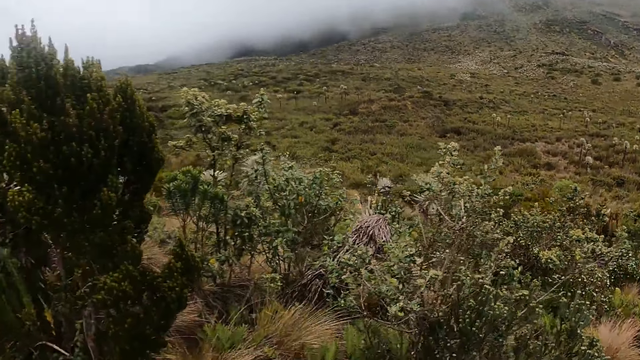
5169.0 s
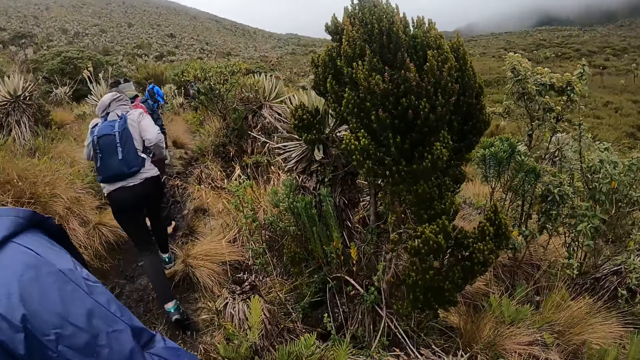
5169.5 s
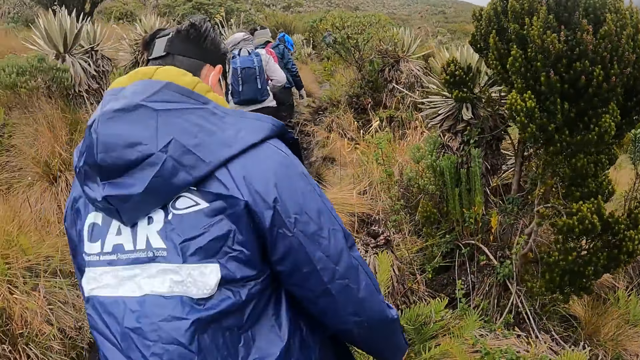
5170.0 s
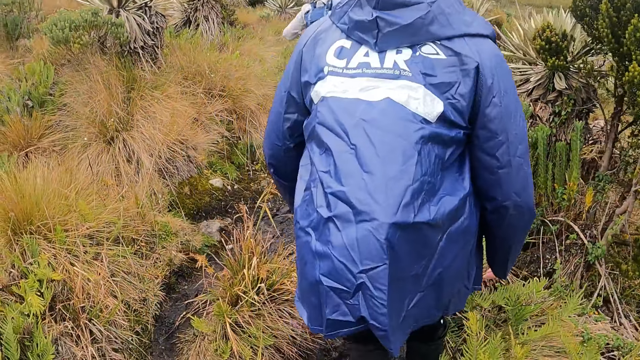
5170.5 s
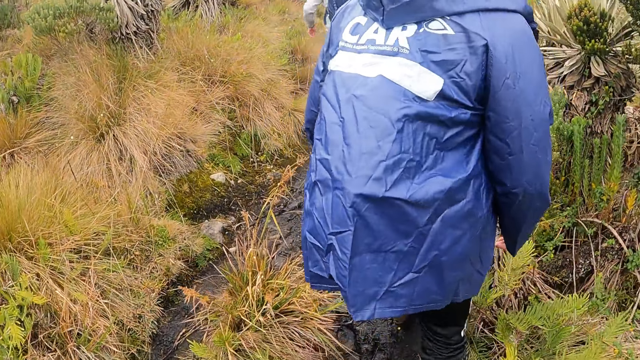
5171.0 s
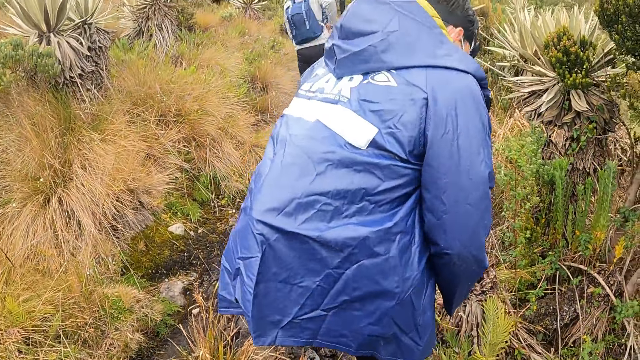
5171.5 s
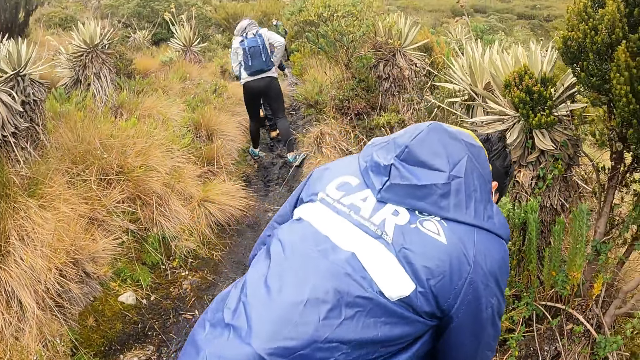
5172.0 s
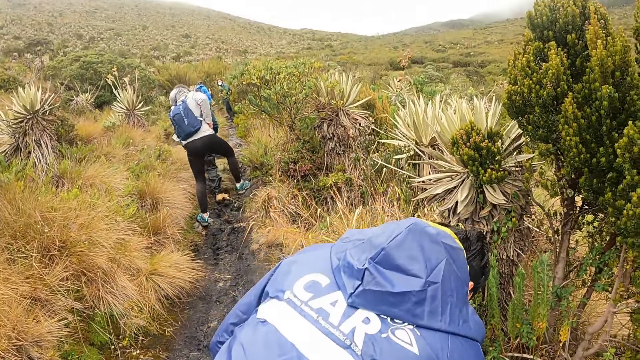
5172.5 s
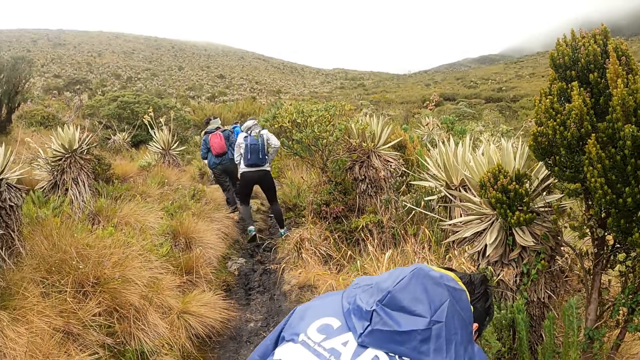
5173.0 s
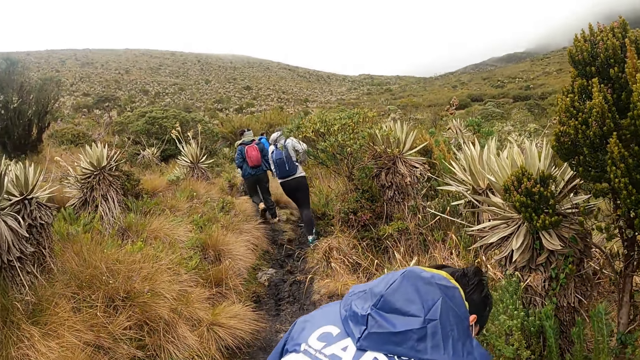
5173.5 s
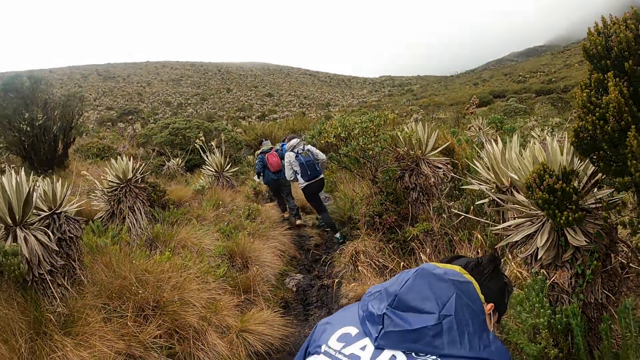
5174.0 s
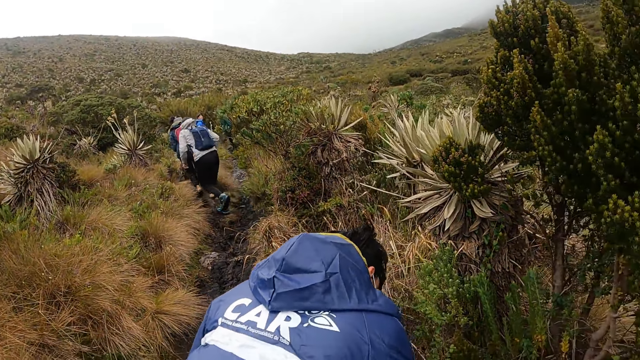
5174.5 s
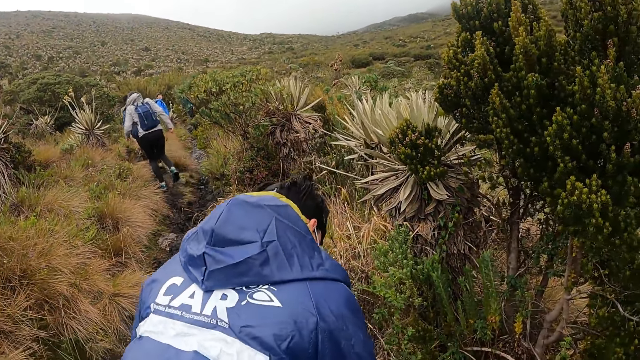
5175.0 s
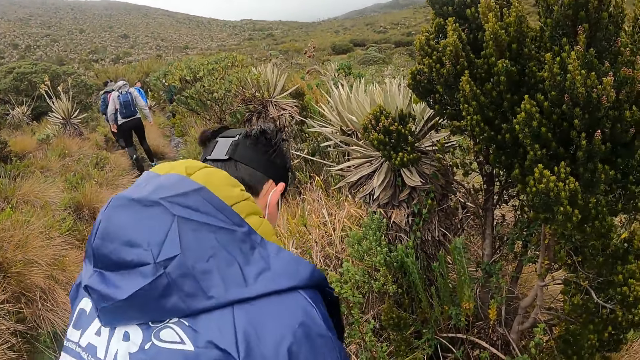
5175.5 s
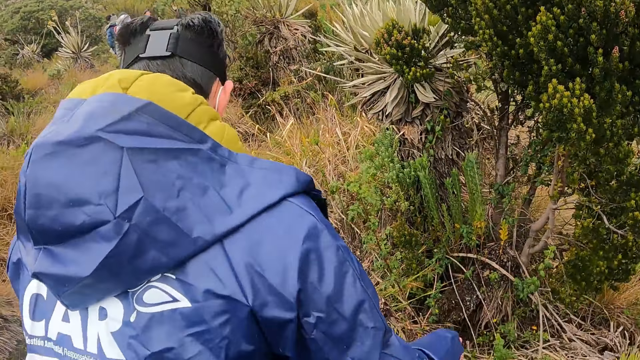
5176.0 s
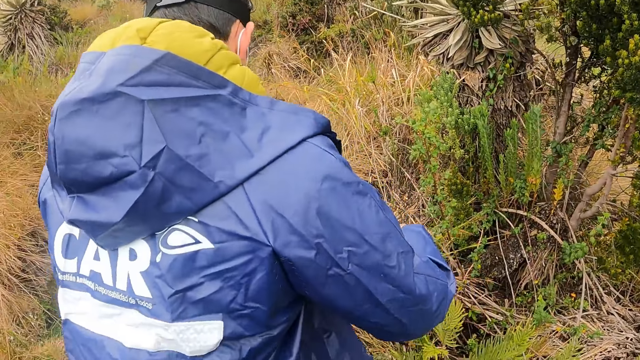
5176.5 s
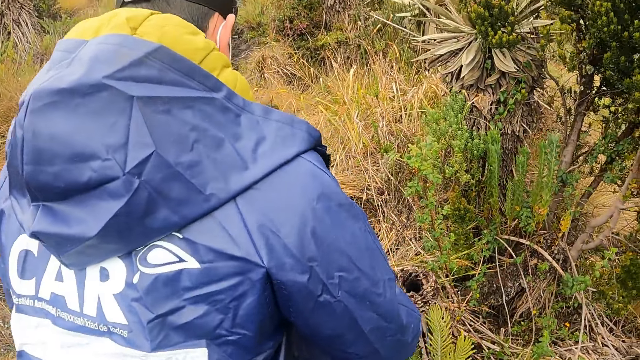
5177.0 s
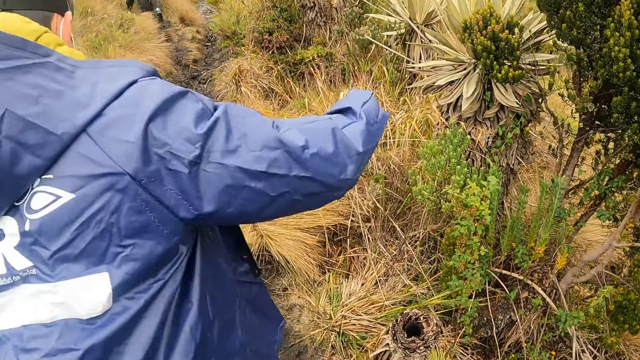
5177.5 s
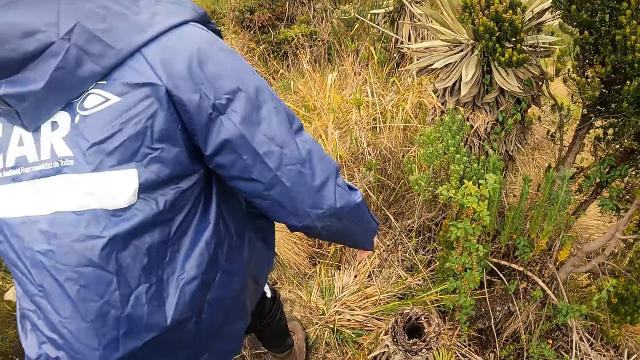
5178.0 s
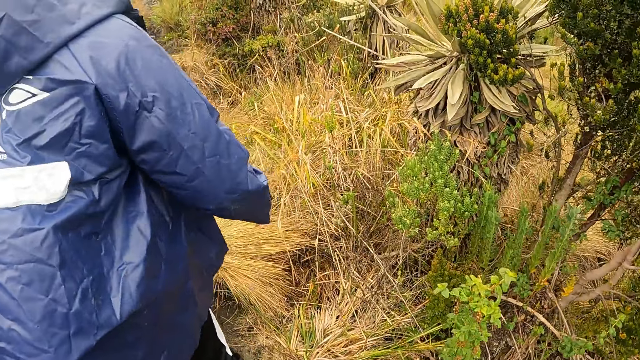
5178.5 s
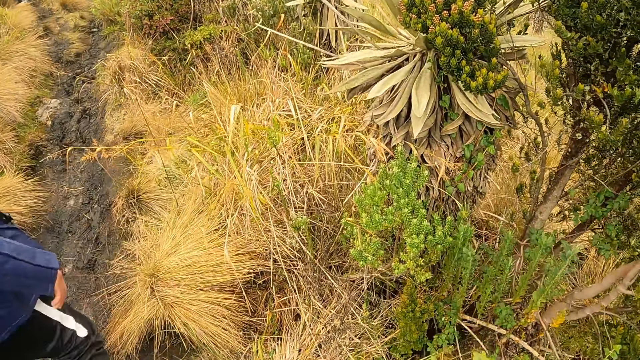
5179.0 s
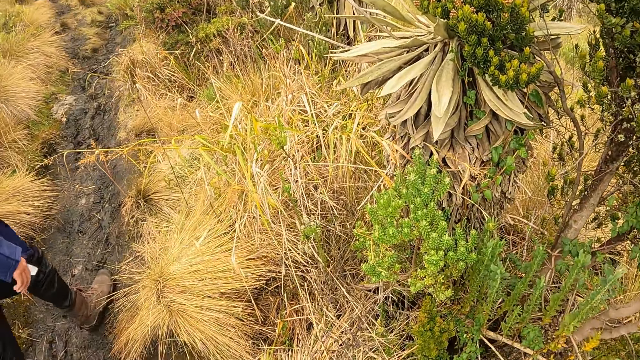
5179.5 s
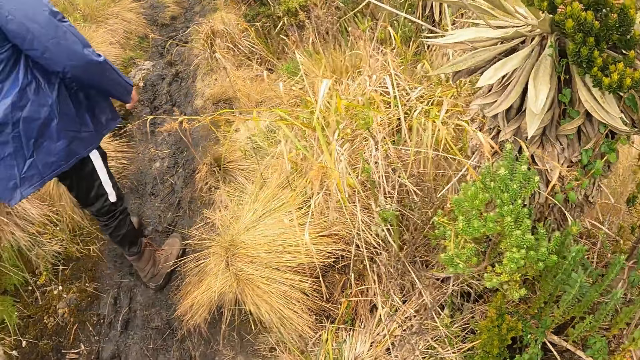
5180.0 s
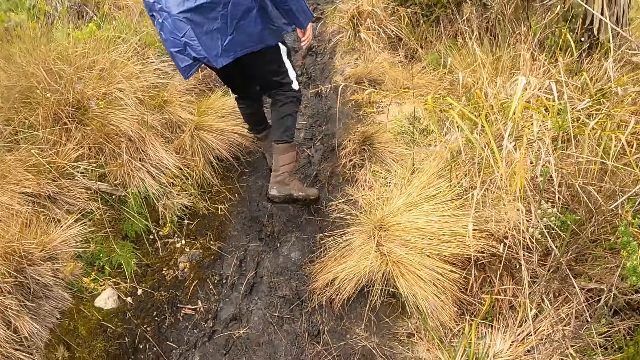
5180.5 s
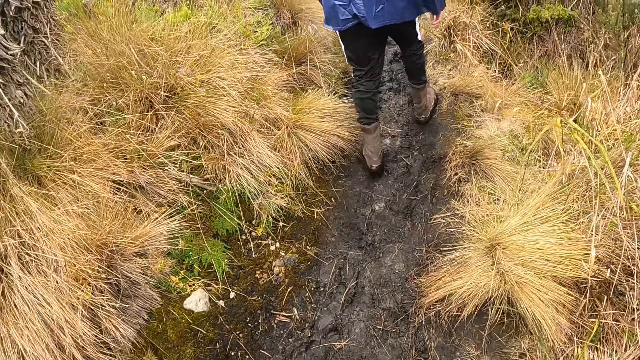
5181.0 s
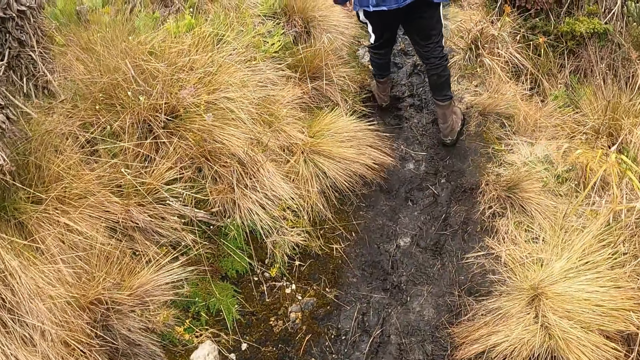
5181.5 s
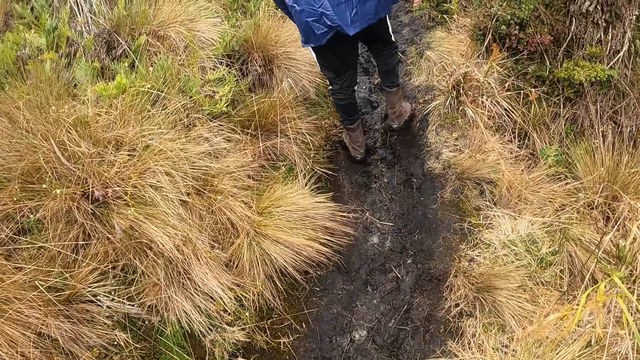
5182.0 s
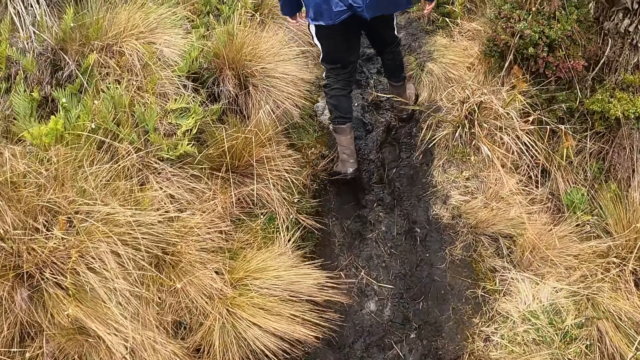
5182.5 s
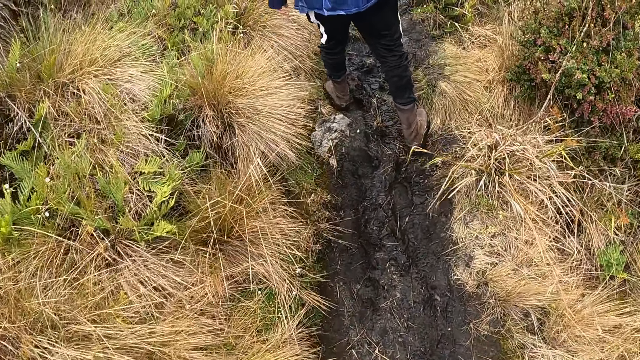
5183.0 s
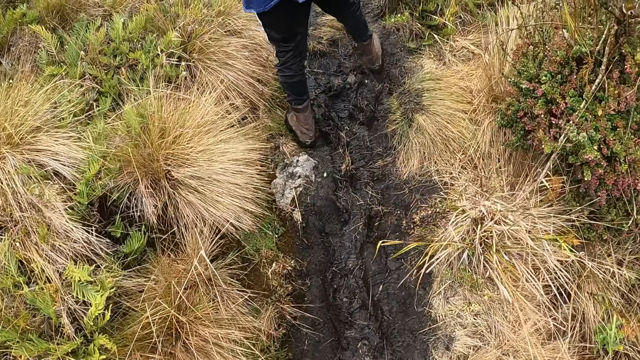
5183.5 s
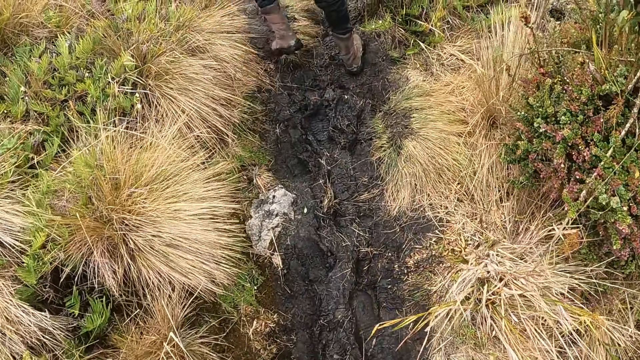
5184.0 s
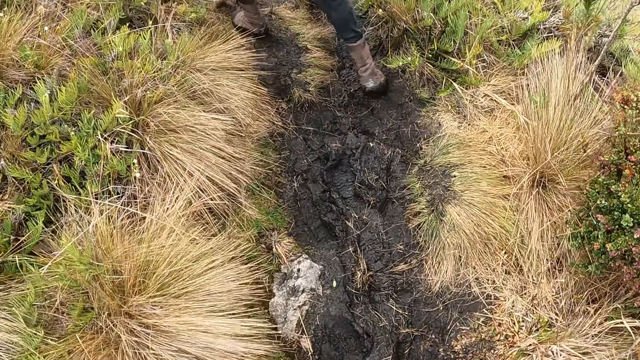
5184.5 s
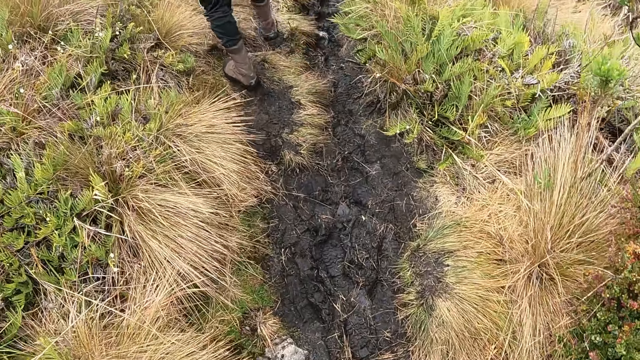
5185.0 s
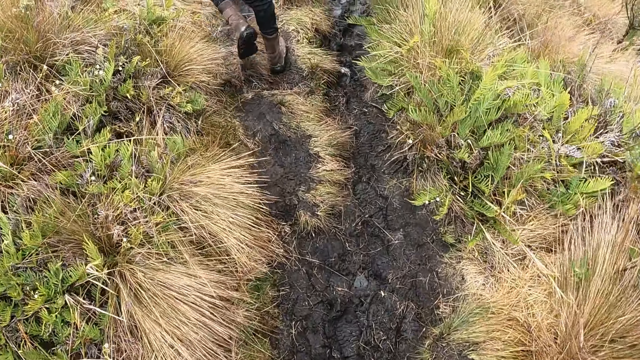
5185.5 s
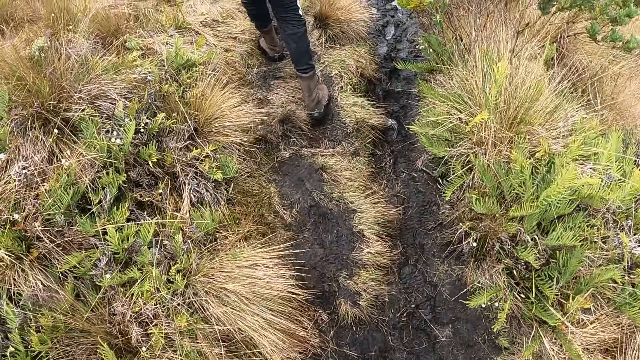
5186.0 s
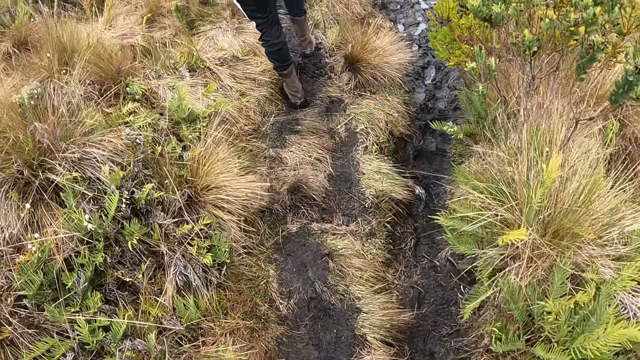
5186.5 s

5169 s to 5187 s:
The camera wearer walks around. They look around. A man steps on a rock with his right leg. The camera wearer walks around.

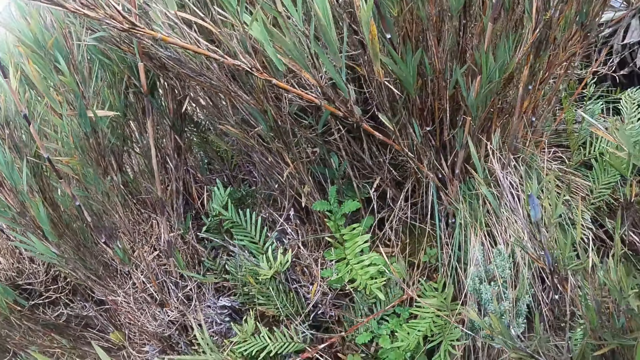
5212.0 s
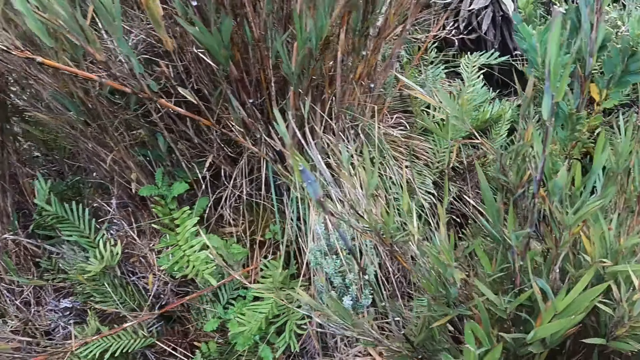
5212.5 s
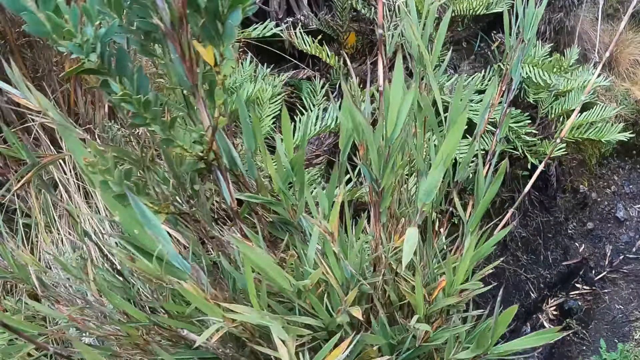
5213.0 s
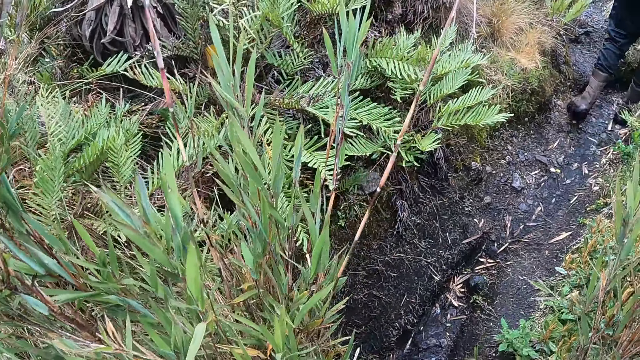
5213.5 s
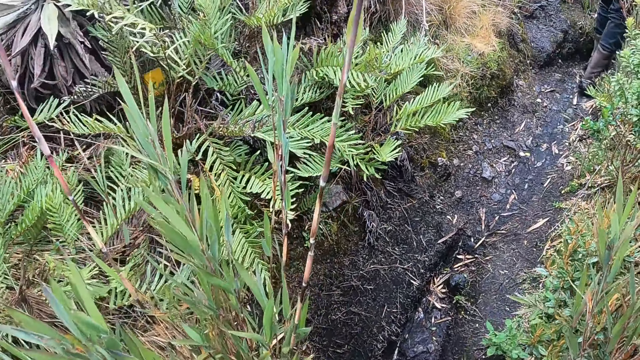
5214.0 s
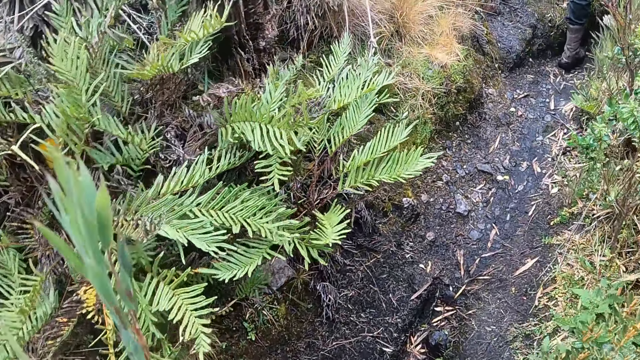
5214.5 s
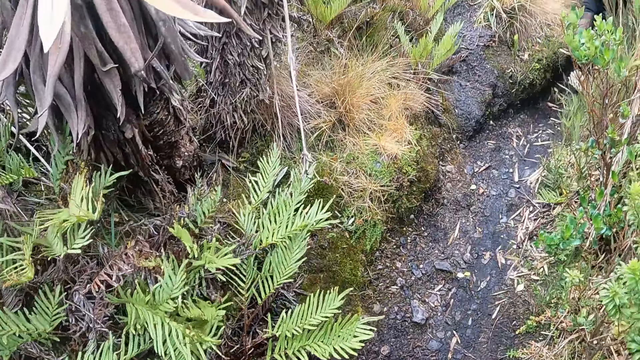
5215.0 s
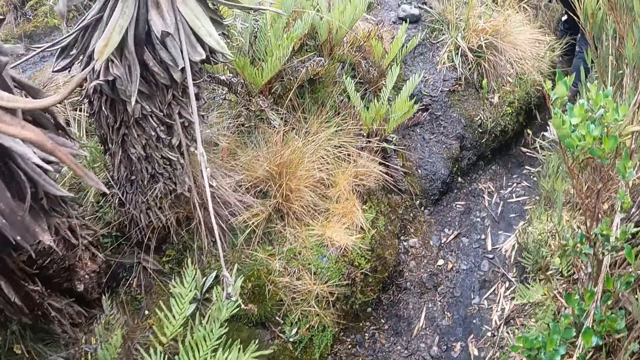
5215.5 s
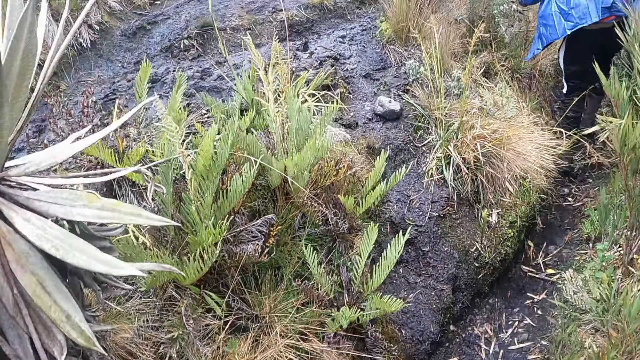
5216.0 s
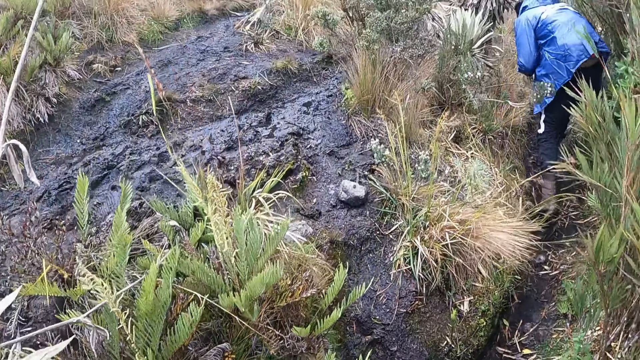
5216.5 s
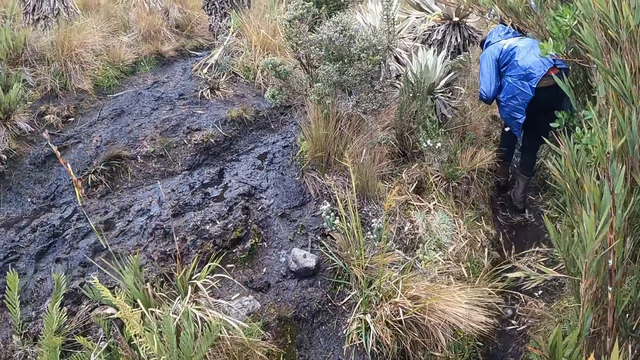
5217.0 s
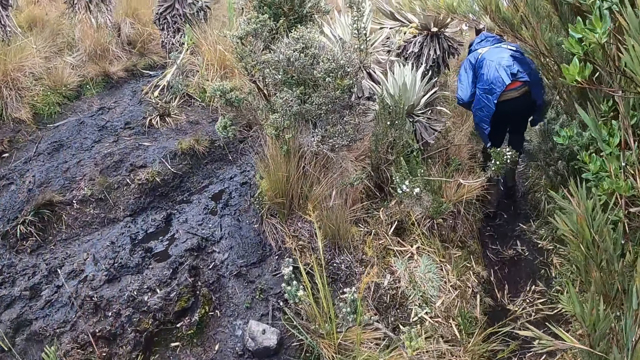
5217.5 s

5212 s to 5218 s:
The camera wearer looks around. They walk around.
